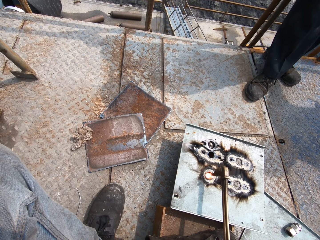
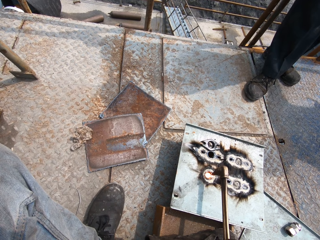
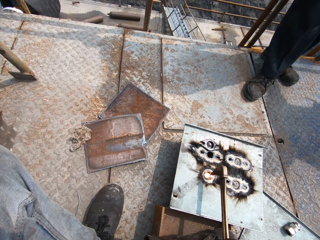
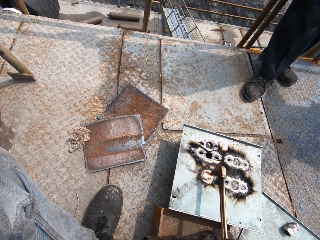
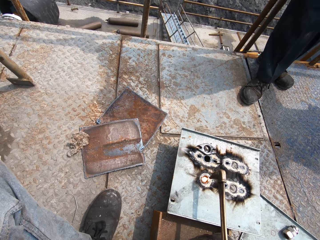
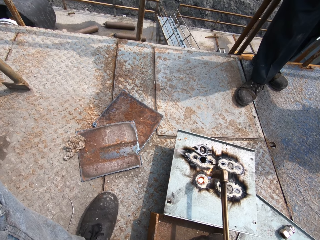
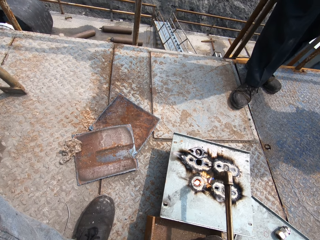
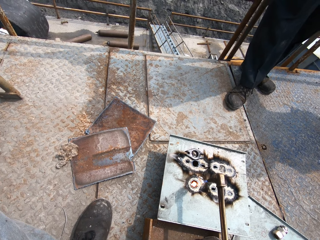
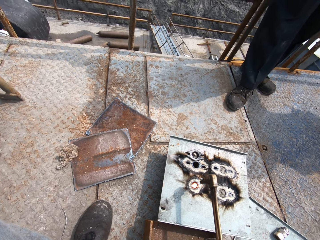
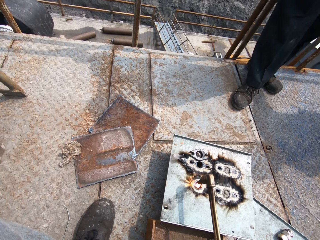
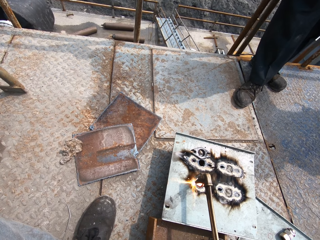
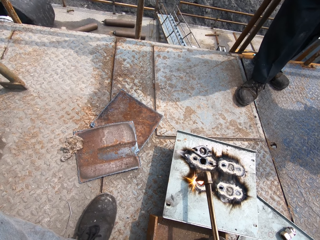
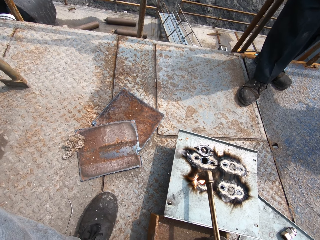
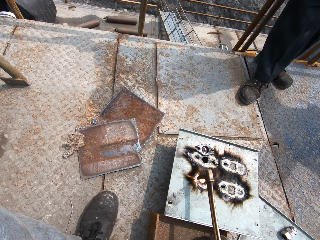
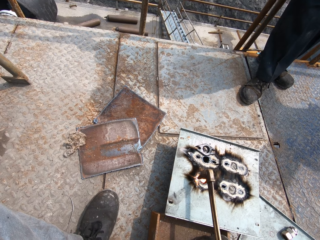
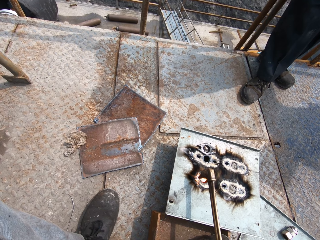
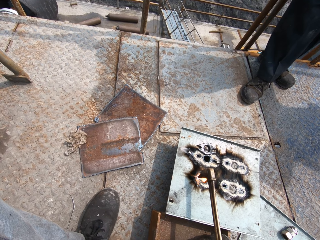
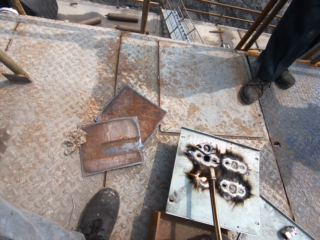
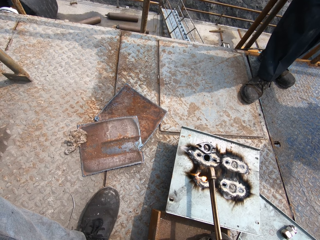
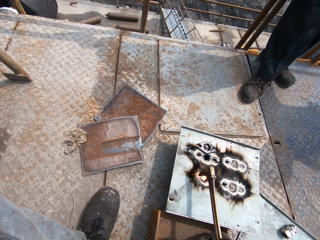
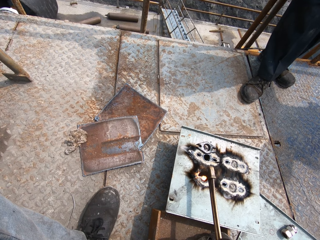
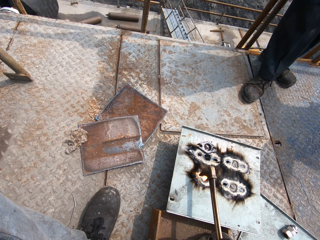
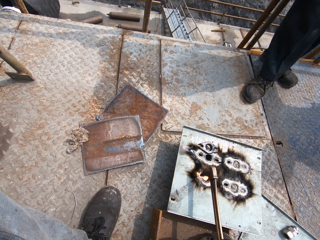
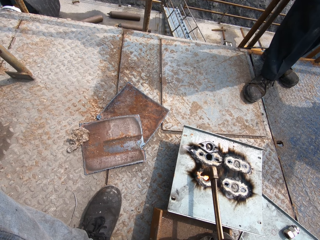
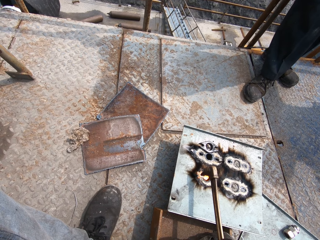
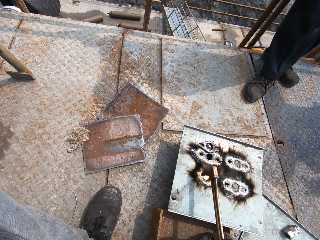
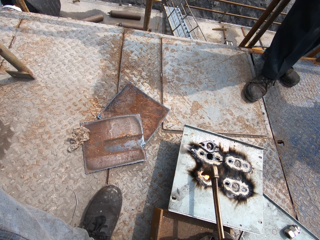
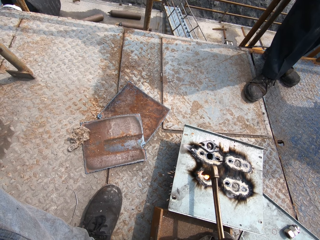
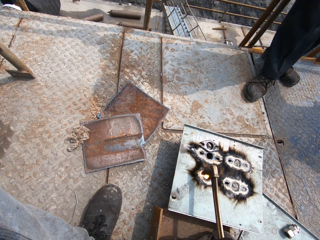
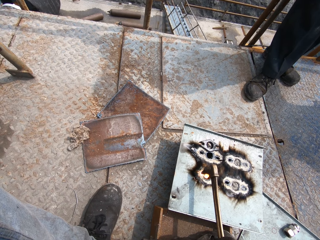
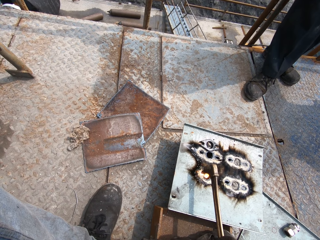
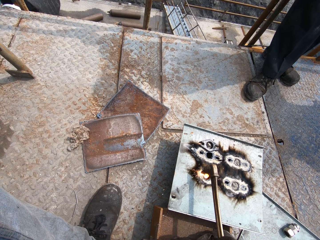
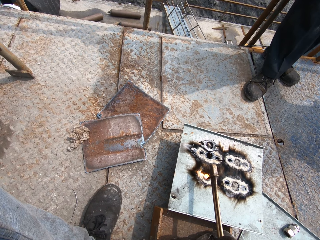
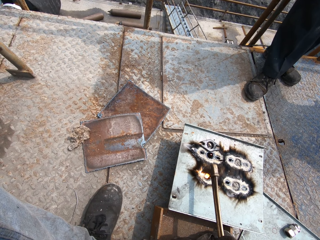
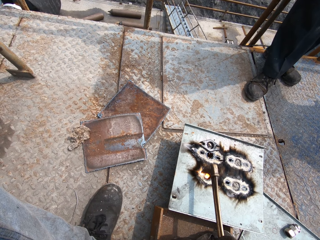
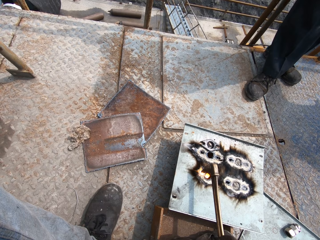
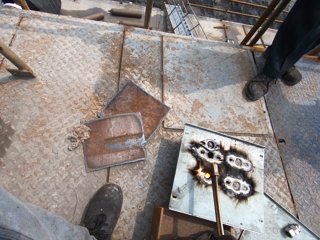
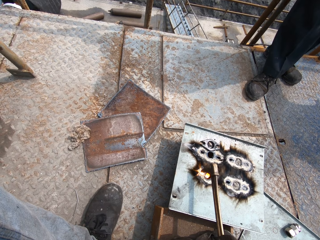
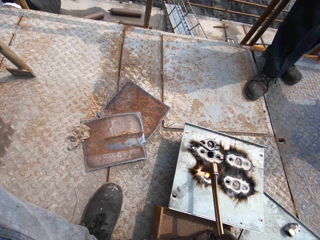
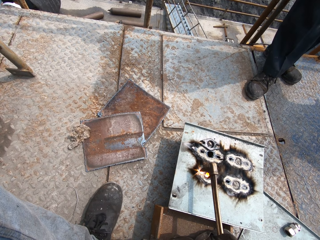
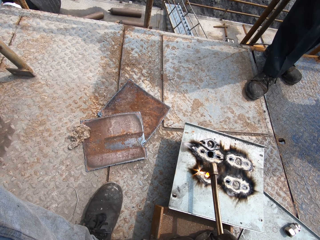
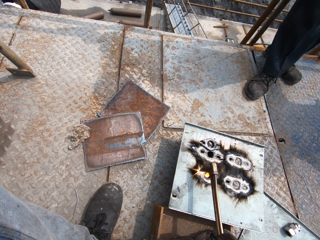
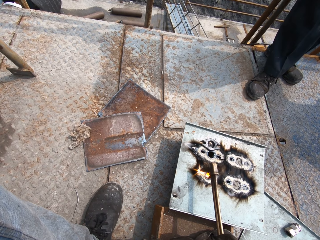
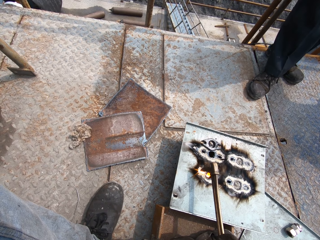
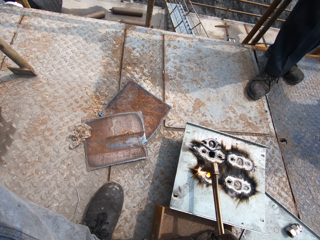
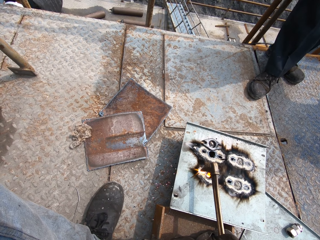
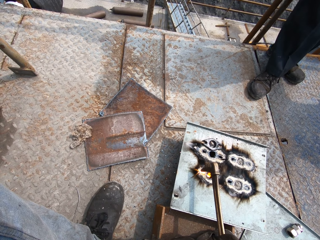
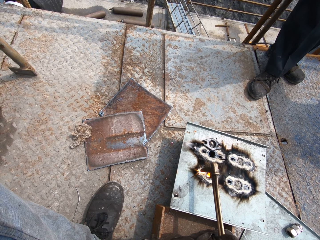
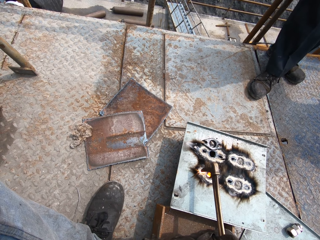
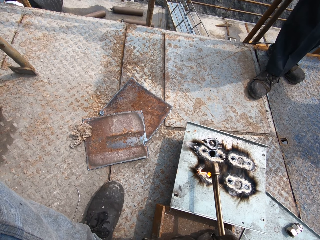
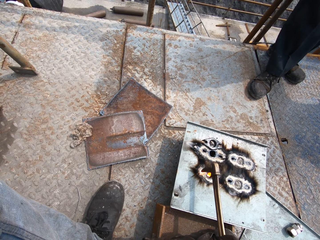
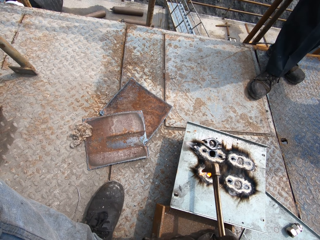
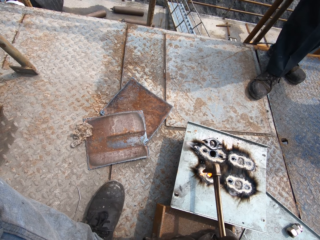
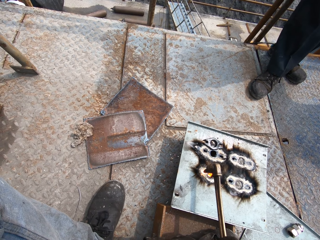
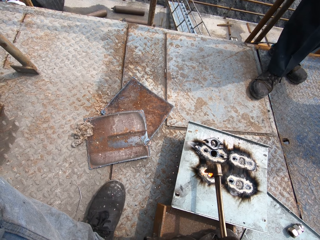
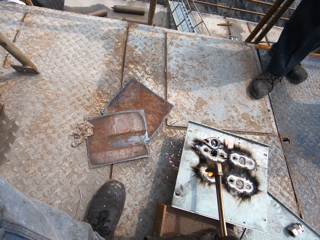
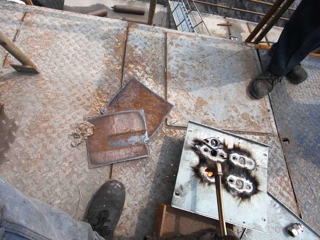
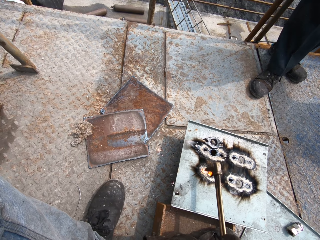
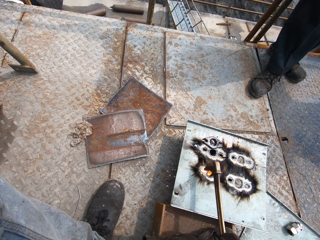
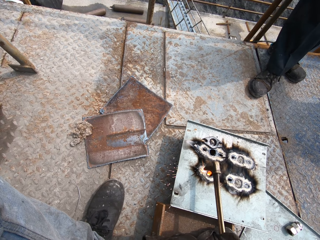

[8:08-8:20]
The camera wearer cuts a hole into the metal plate on the floor with the flaming blowtorch in his right hand.

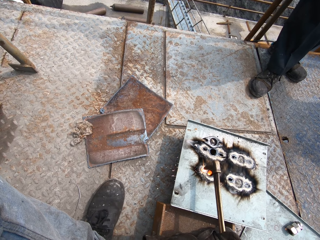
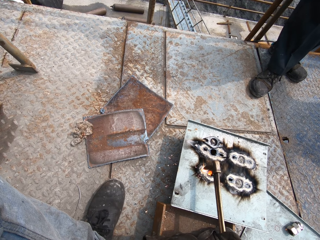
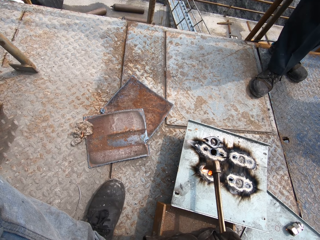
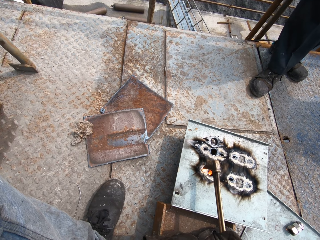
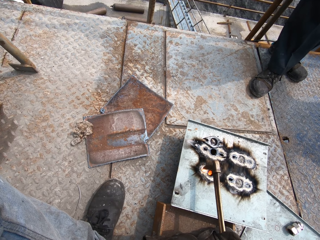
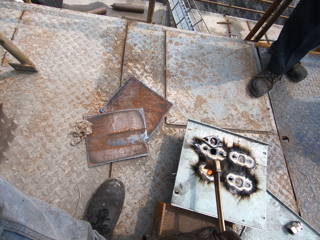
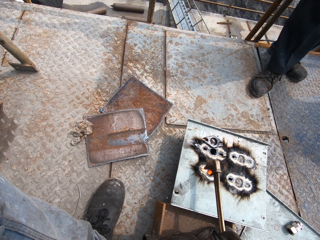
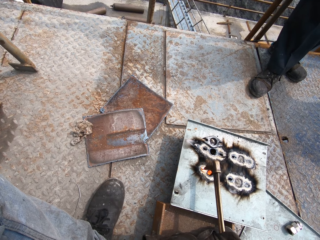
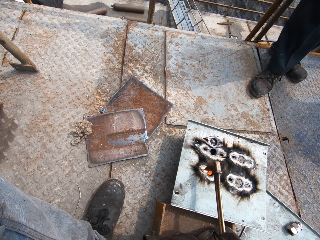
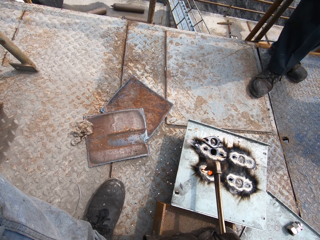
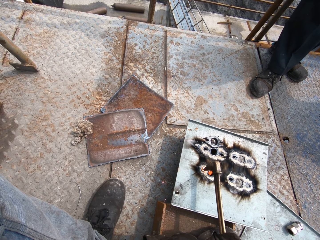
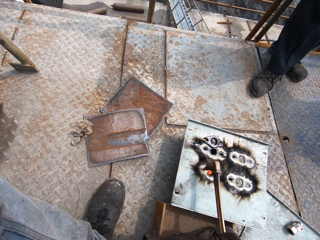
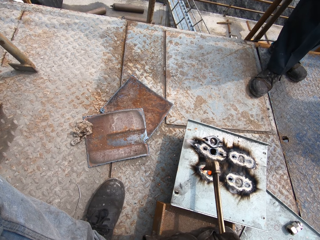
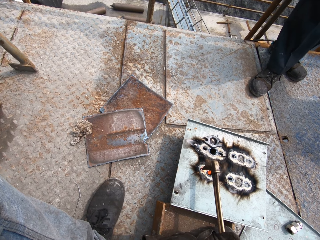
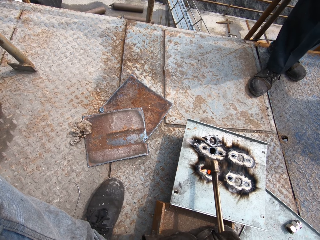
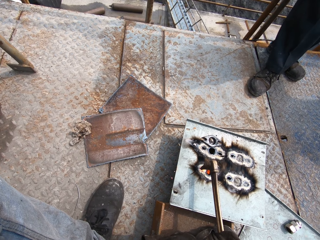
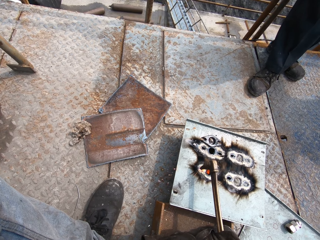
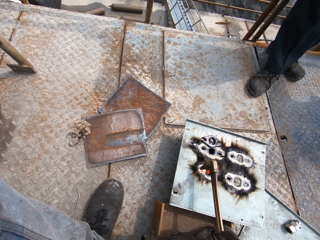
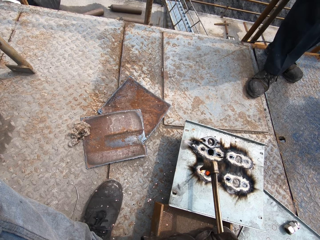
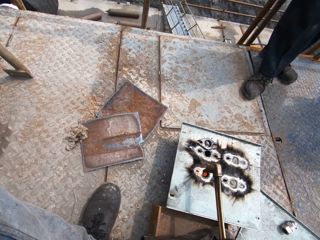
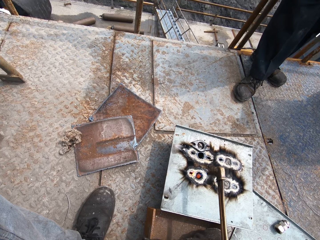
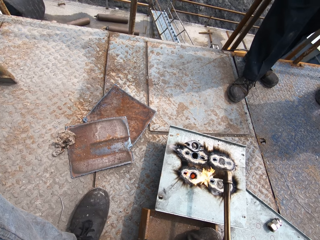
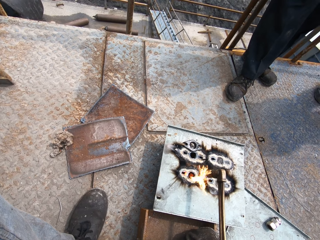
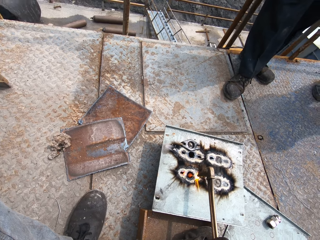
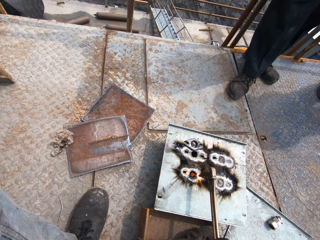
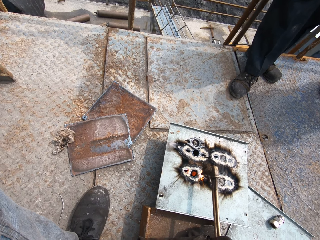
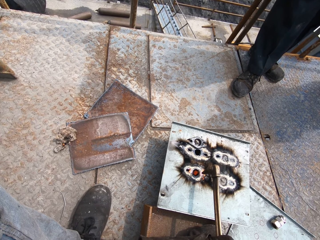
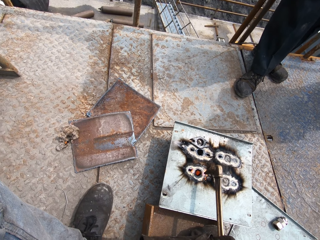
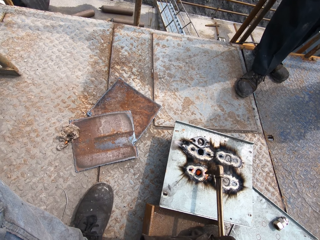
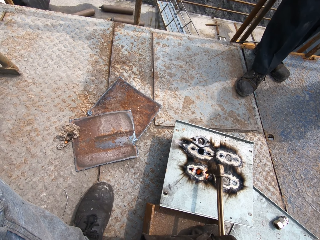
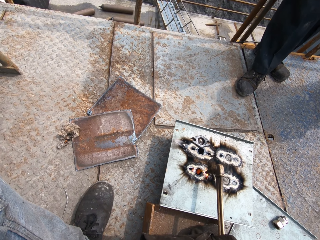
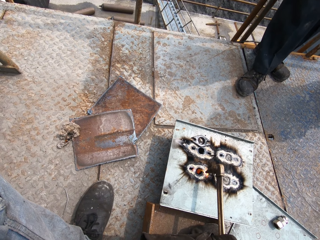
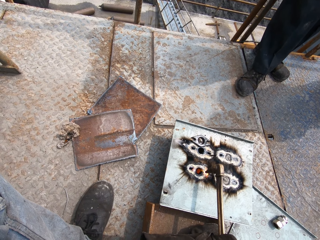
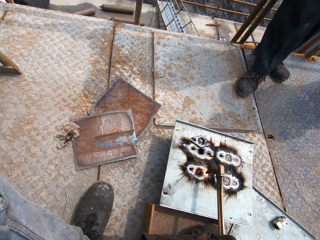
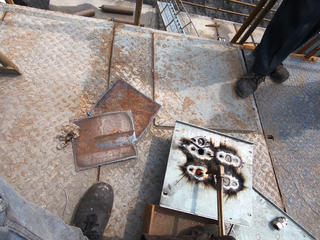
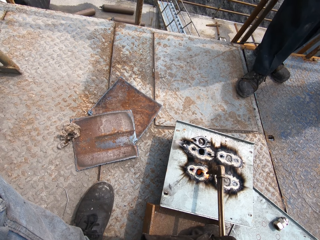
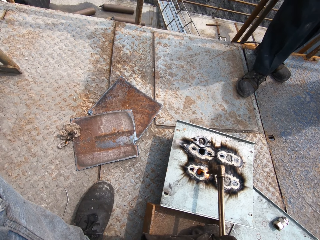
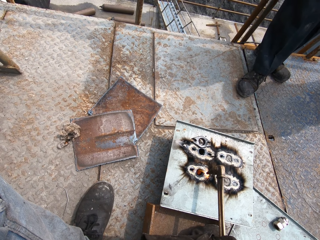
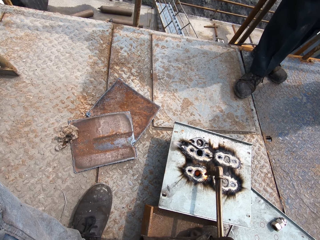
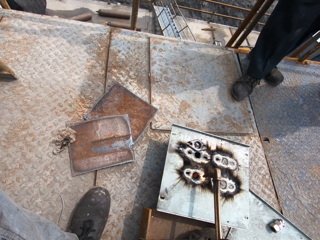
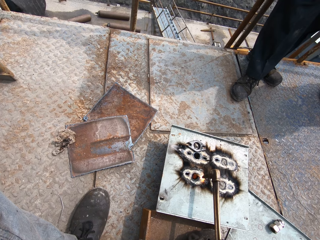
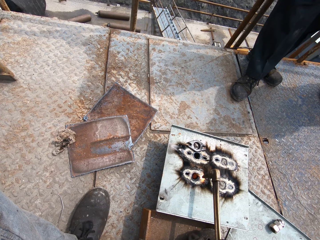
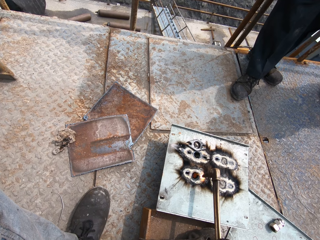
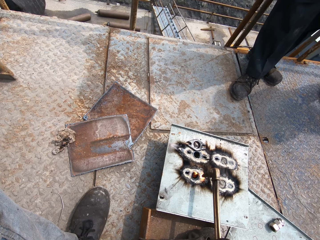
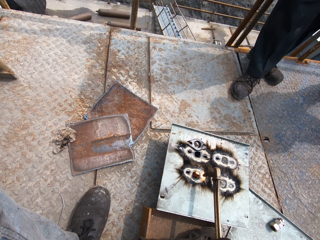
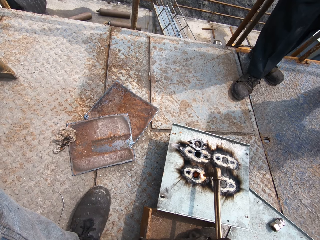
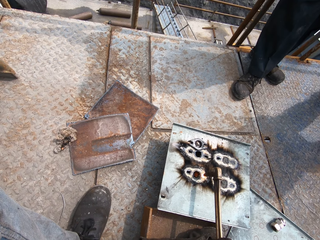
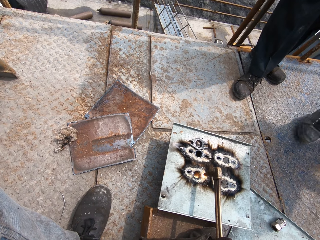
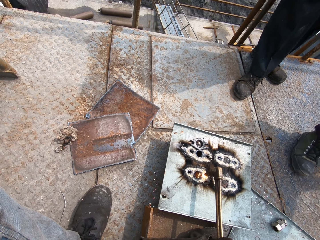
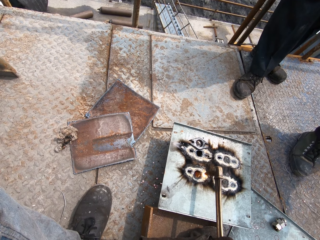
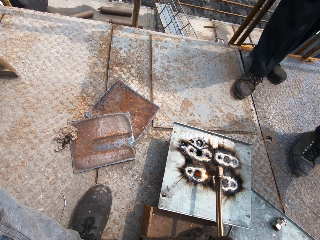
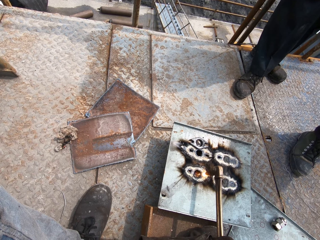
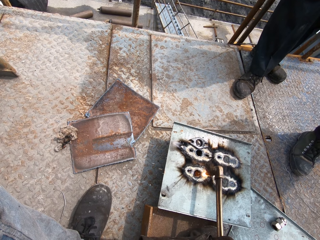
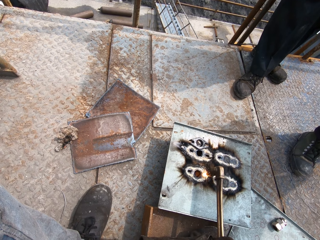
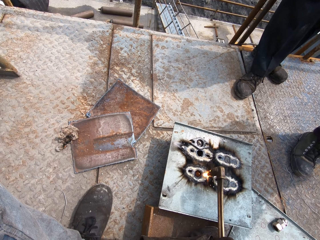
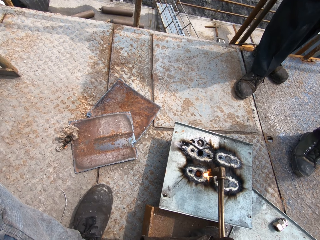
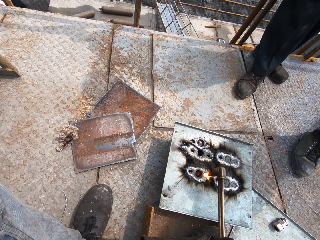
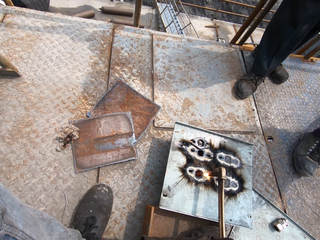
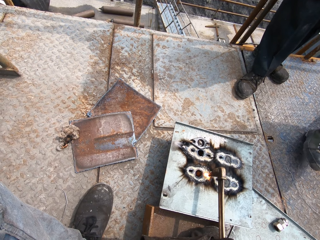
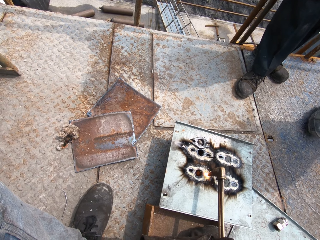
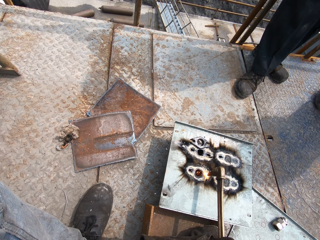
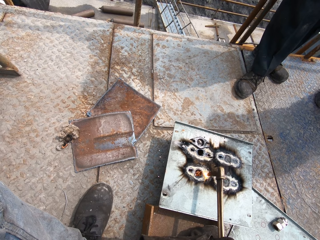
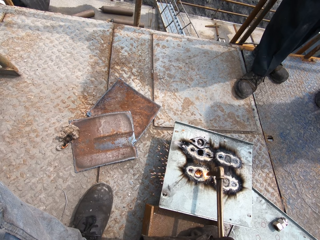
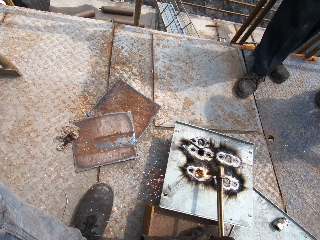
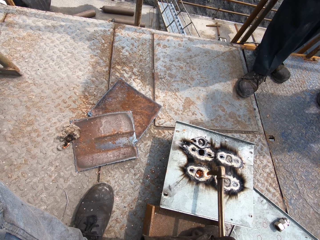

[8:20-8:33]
The camera wearer cuts a hole into the metal plate on the floor with the flaming blowtorch in his right hand. A man walks towards the camera wearer. The man steps away from the camera wearer.
